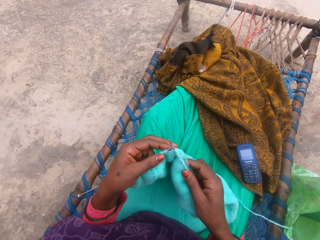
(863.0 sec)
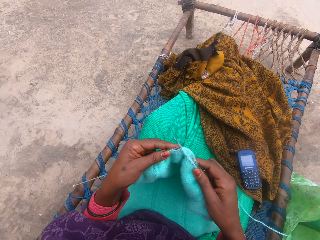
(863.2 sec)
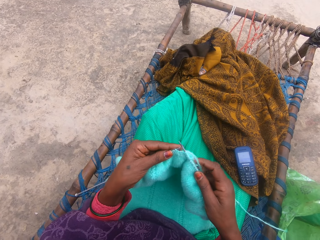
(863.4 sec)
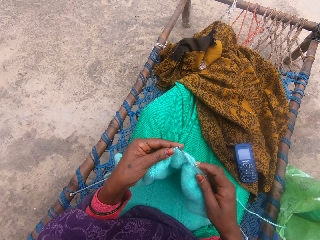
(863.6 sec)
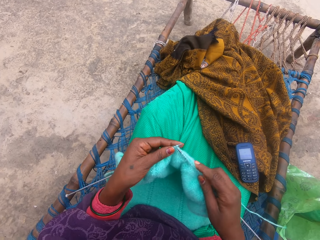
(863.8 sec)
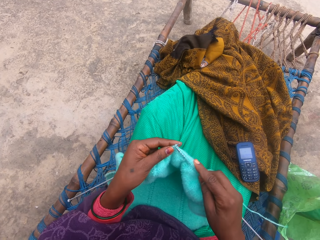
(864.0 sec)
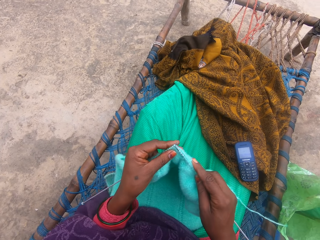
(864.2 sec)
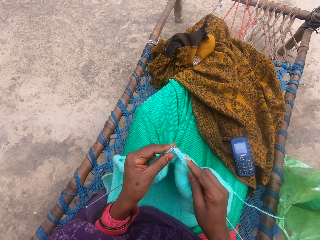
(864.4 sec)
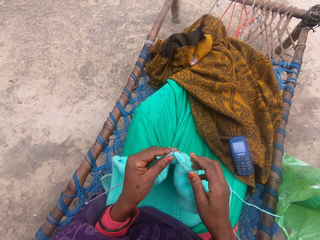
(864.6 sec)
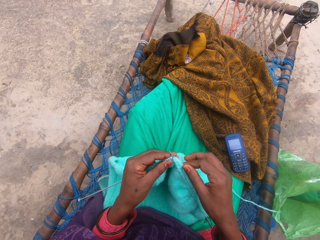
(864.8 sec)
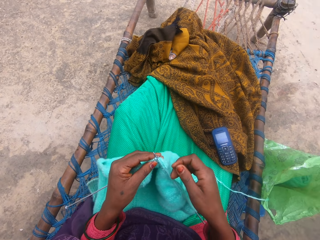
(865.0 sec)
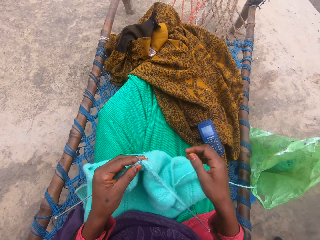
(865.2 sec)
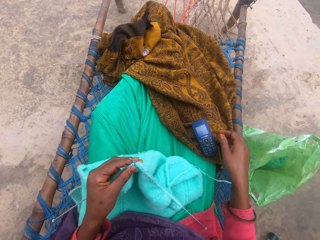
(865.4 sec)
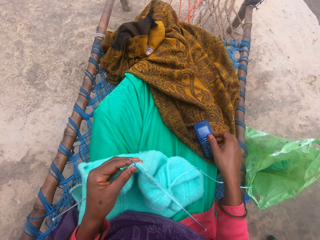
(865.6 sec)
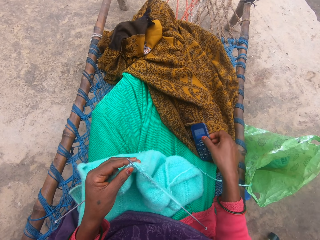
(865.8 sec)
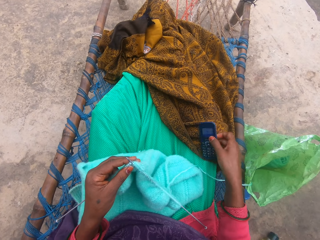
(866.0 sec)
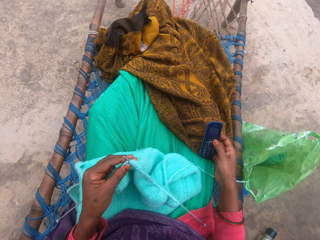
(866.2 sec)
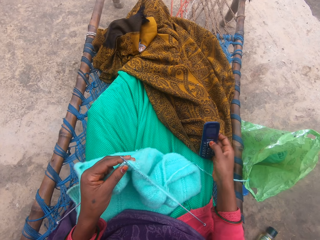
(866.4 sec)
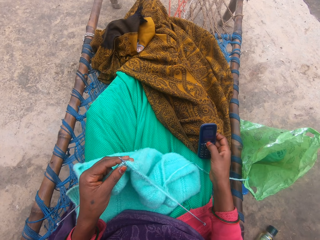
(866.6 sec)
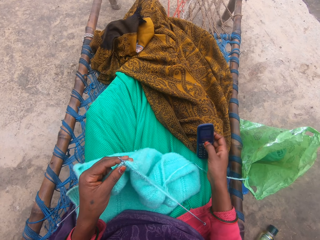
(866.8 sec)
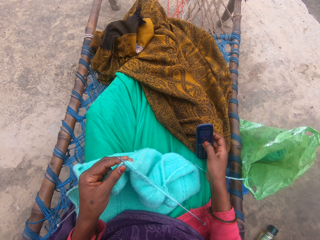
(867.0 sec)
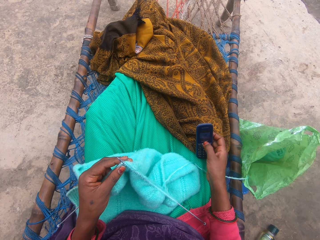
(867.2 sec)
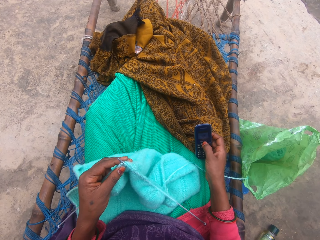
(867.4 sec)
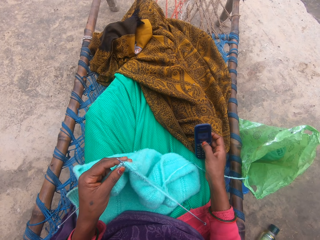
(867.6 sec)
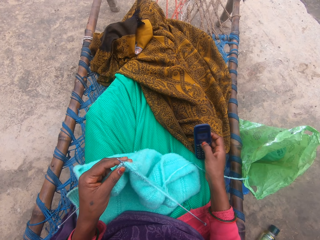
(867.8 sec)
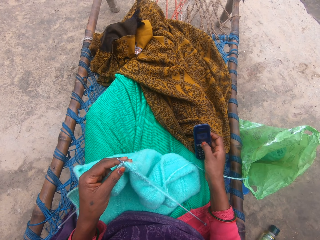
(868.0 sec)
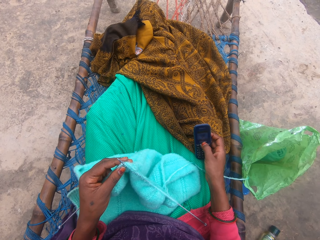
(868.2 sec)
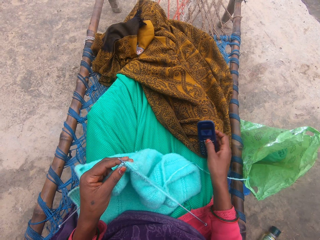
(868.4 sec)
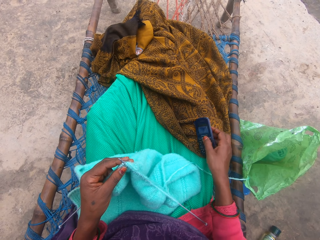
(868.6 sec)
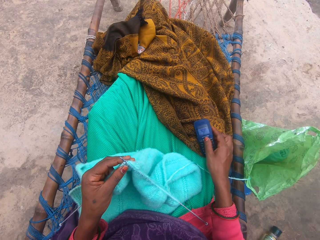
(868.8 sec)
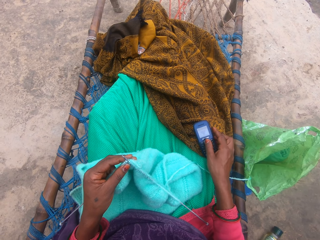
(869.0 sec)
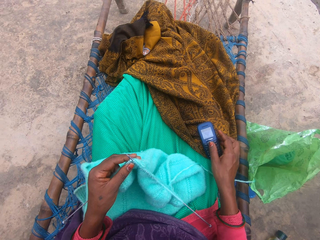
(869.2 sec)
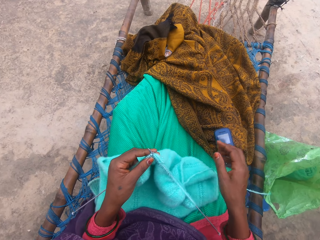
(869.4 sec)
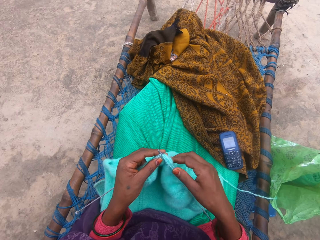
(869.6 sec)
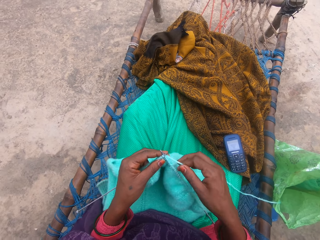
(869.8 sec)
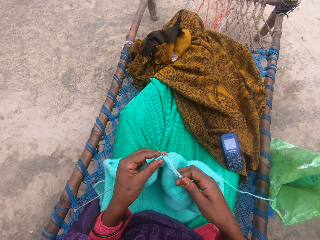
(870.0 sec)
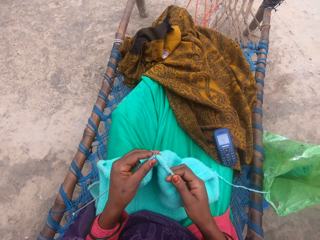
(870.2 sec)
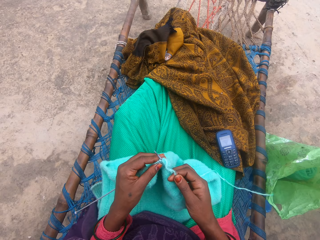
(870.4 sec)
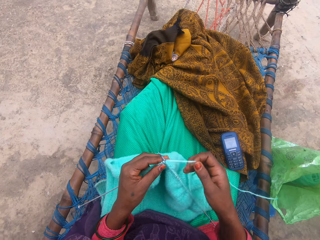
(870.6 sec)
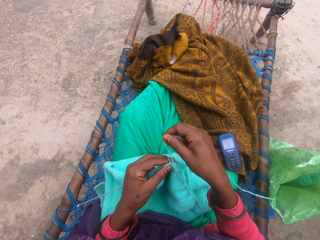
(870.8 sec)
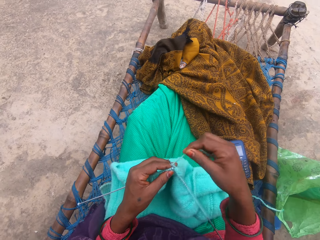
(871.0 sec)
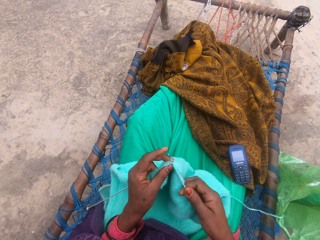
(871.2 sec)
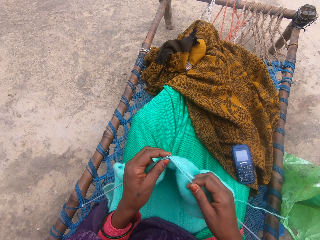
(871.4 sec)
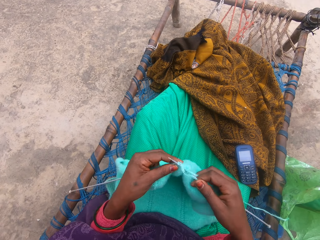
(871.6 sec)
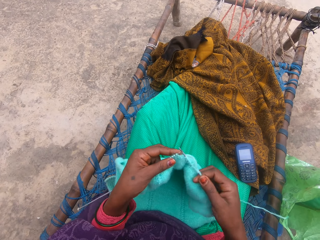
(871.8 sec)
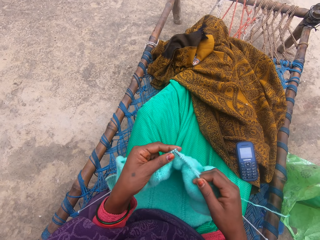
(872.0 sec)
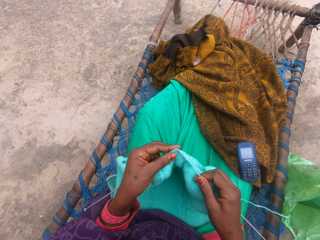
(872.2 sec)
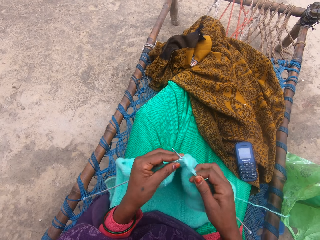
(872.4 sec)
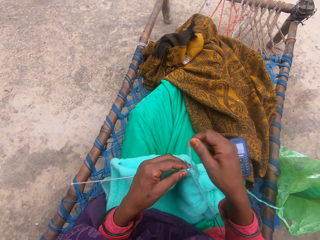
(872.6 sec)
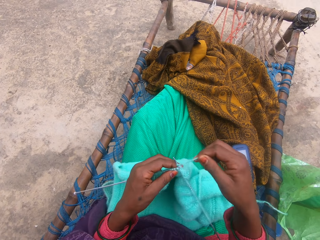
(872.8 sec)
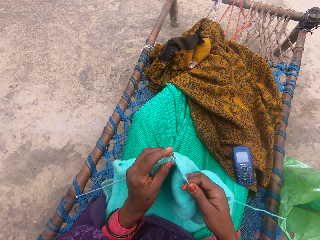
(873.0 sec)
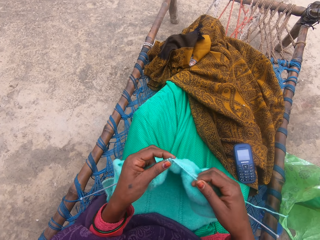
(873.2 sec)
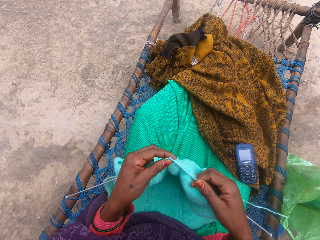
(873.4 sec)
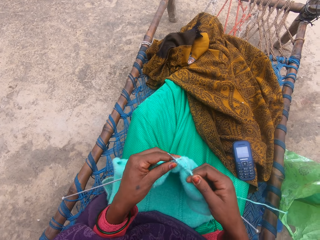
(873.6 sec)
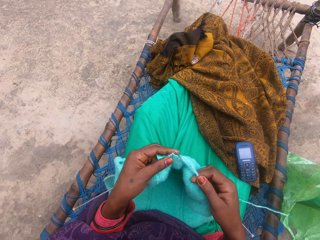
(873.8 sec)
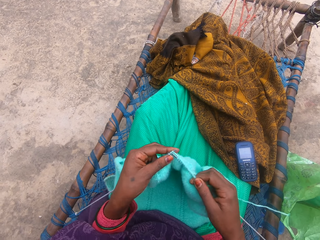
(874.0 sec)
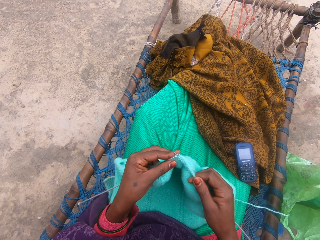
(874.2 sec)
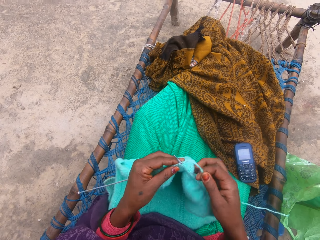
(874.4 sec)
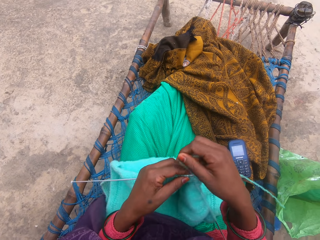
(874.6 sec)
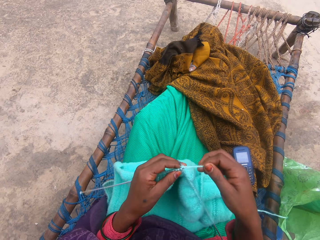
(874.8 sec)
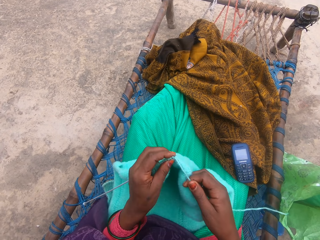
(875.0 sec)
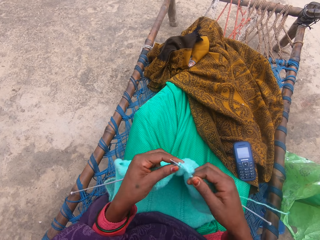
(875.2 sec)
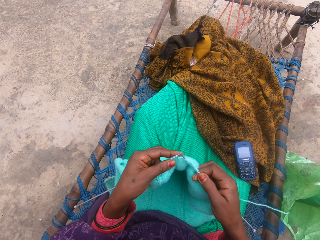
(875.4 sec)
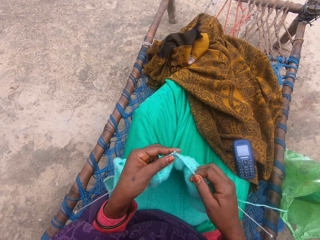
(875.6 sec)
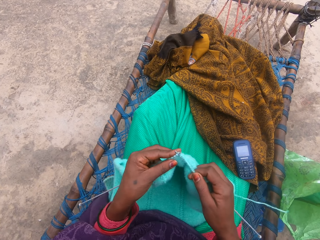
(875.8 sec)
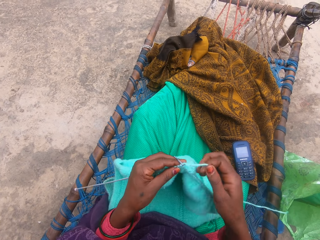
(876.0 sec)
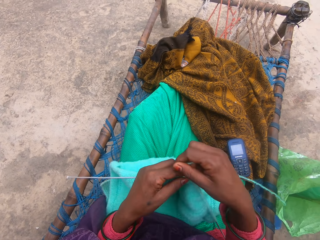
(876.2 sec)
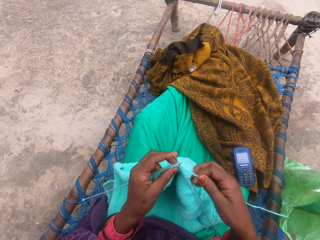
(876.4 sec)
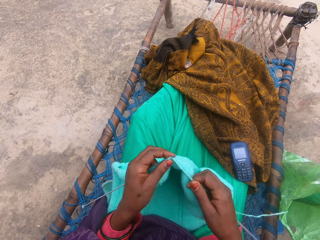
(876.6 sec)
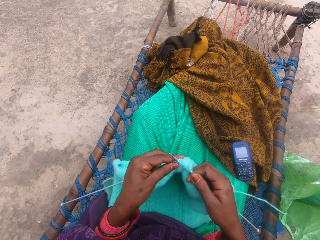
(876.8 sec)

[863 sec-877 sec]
The camera wearer knits yarn with the knitting pins. She takes the phone on her lap with her right hand. She operates the phone with her right hand. She holds the phone. She drops the phone on her lap. She knits the yarn with the knitting pins. She holds the thread.

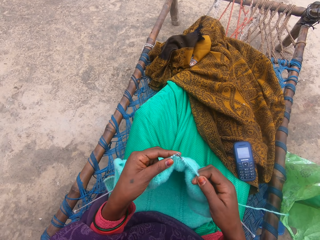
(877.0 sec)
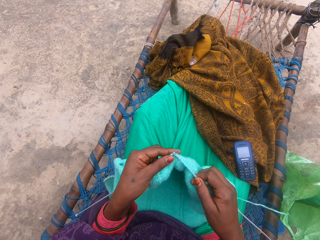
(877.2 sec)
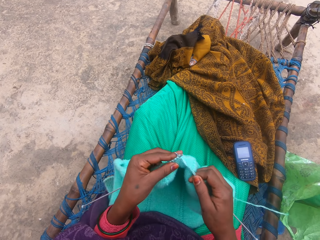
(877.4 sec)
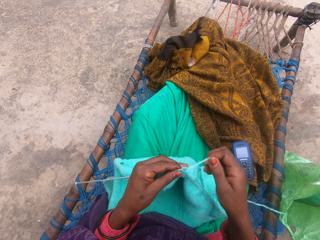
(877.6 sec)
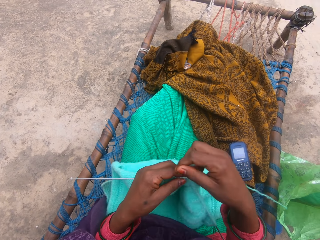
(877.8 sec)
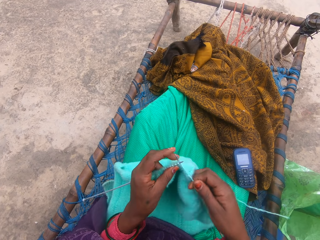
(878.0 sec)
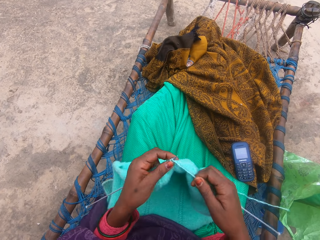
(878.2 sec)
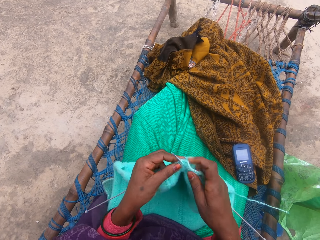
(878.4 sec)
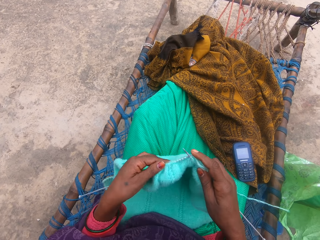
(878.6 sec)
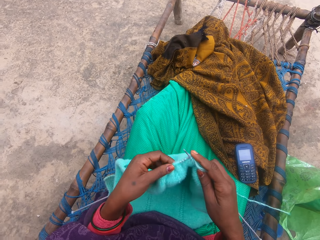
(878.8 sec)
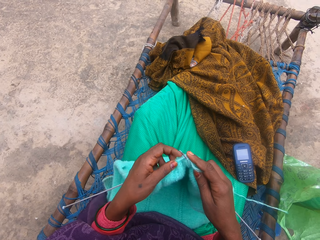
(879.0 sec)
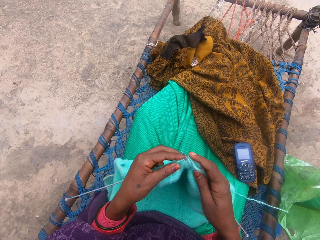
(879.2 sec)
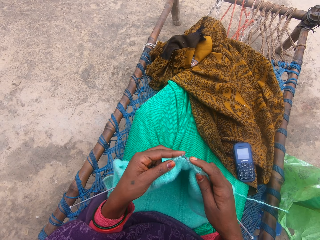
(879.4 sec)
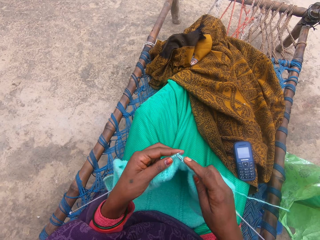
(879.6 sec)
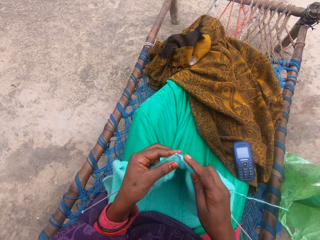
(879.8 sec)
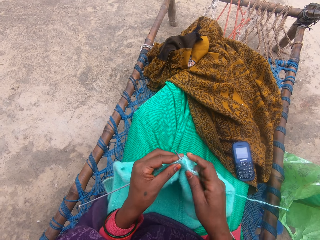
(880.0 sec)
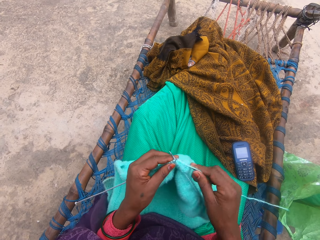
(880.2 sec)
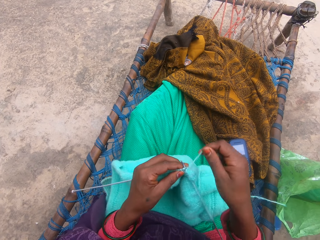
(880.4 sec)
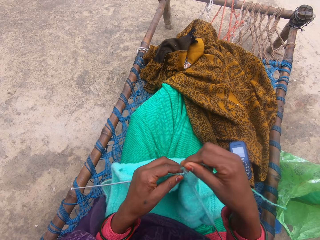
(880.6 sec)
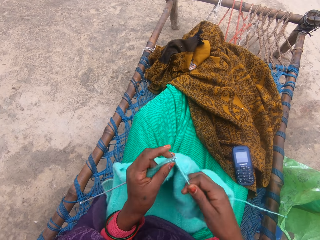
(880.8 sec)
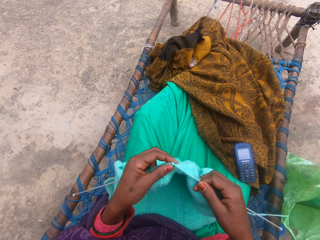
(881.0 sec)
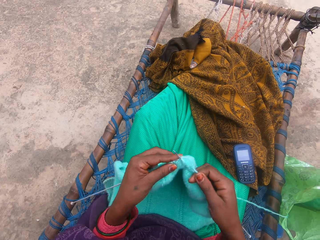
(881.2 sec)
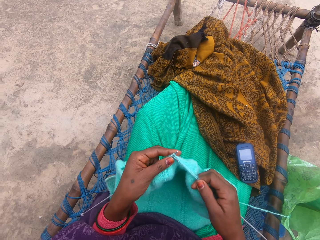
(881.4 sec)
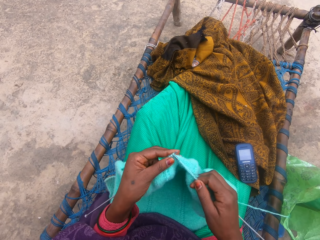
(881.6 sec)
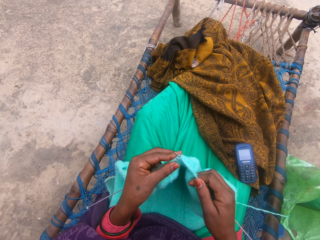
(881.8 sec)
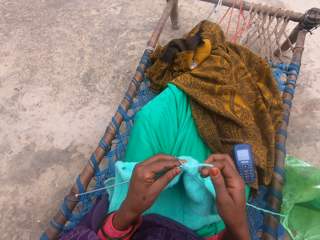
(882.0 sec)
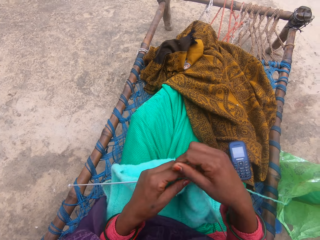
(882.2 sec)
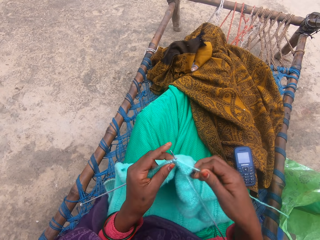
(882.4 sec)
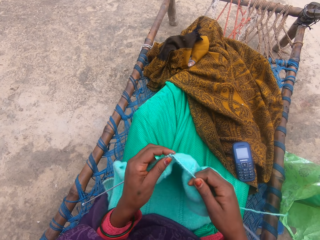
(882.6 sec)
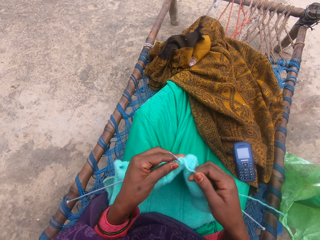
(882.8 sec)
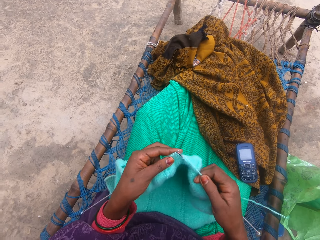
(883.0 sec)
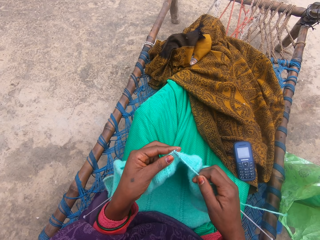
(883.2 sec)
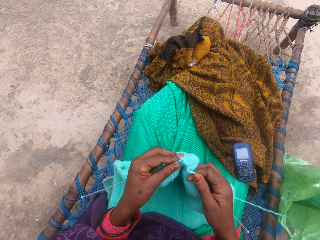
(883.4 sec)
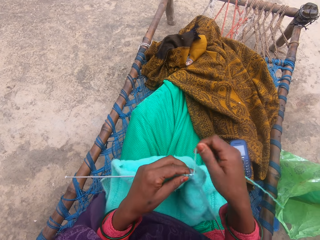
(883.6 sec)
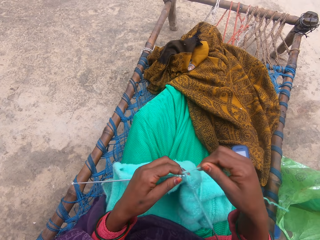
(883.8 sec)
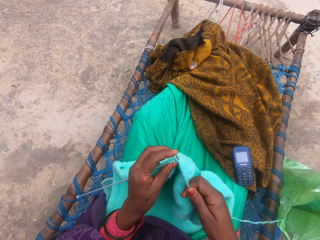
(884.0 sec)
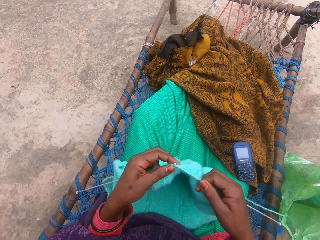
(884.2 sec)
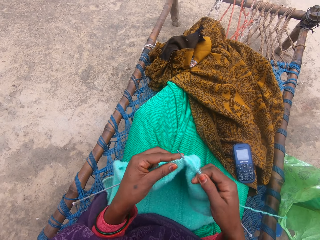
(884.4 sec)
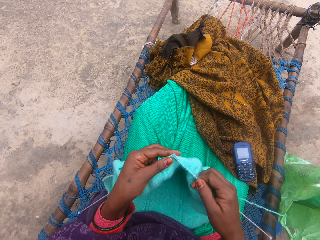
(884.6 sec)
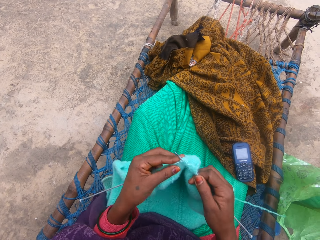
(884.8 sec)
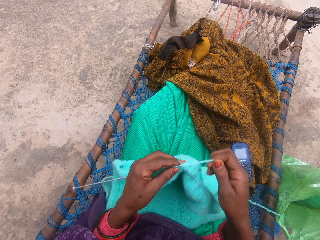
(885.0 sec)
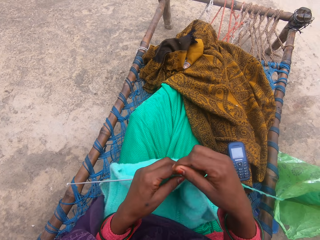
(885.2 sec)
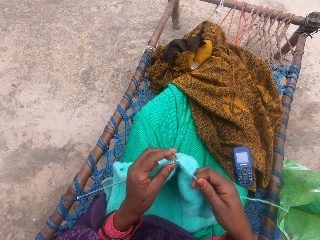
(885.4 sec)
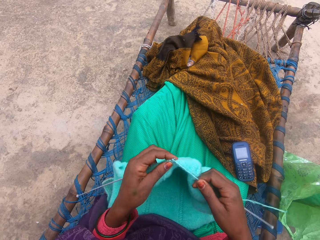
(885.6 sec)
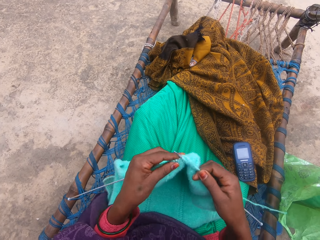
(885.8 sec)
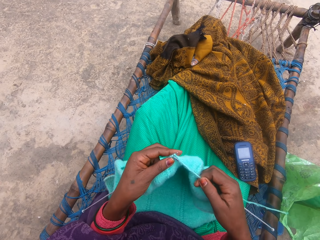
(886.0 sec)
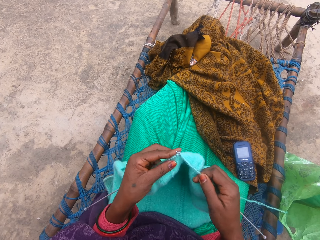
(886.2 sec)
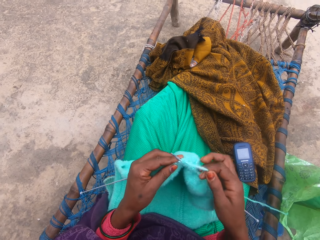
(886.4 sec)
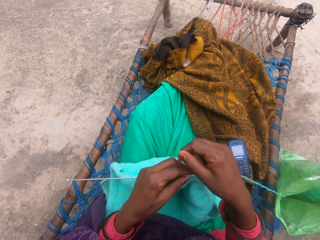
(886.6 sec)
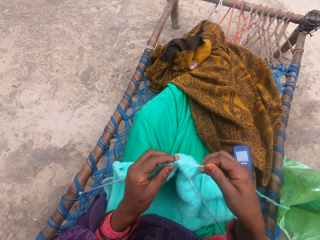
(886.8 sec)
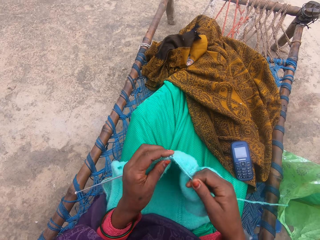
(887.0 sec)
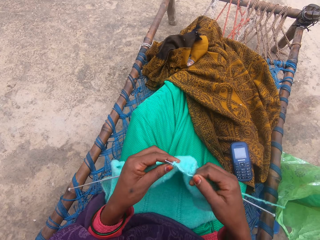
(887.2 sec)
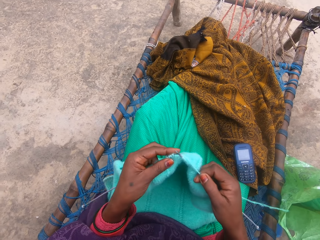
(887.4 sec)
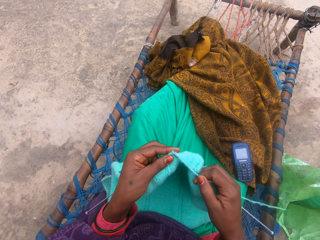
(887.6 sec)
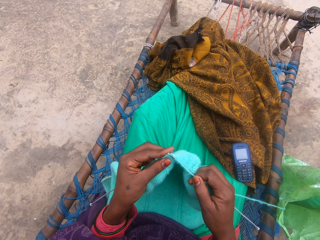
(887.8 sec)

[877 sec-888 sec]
The camera wearer knits the fabric.
